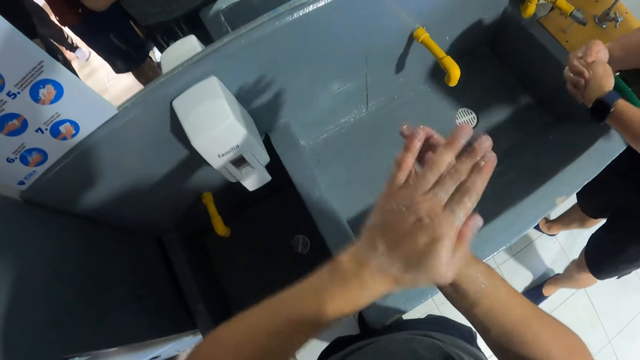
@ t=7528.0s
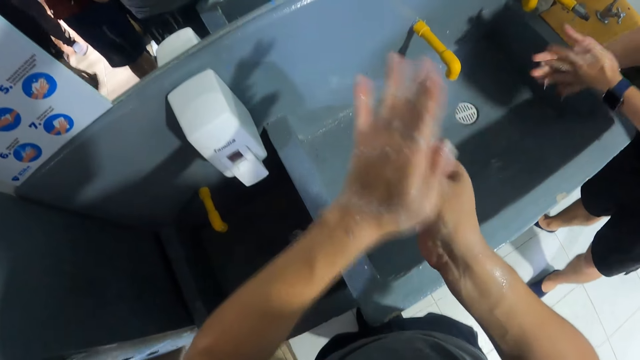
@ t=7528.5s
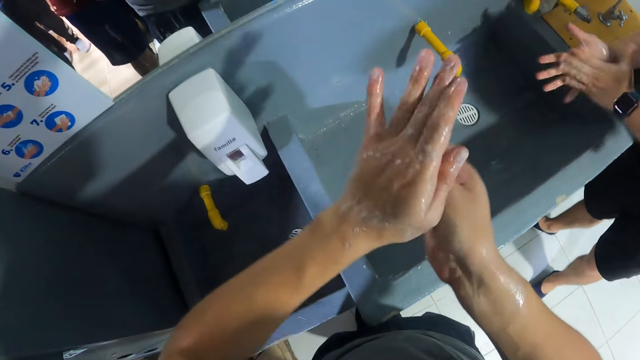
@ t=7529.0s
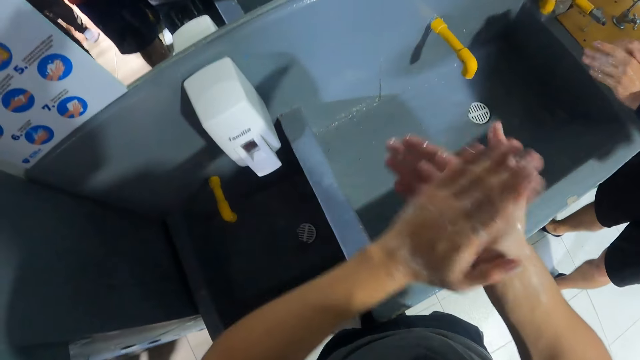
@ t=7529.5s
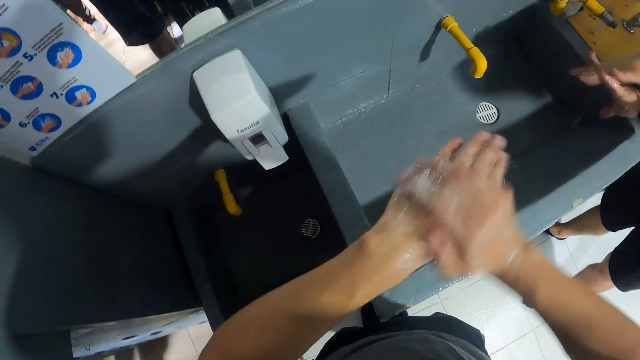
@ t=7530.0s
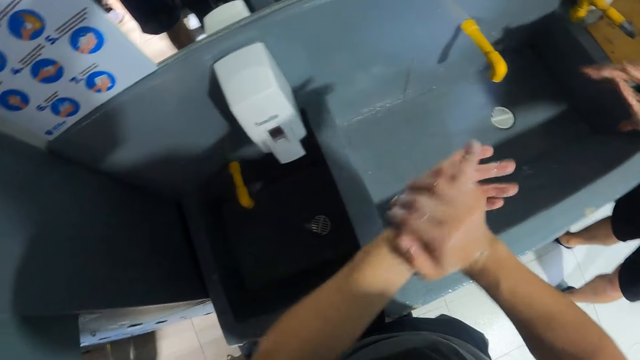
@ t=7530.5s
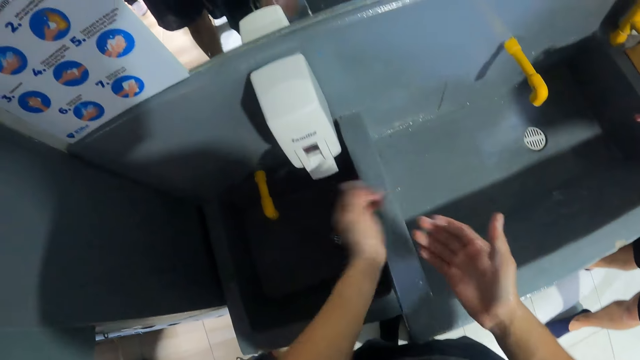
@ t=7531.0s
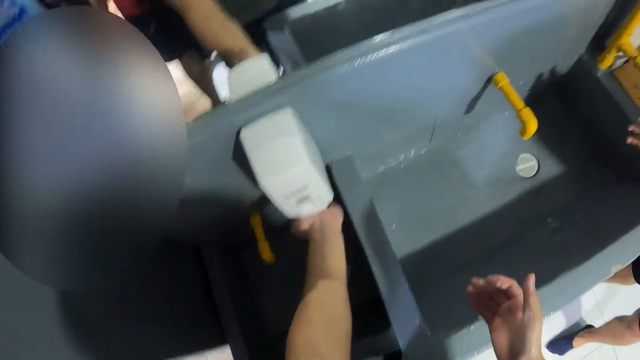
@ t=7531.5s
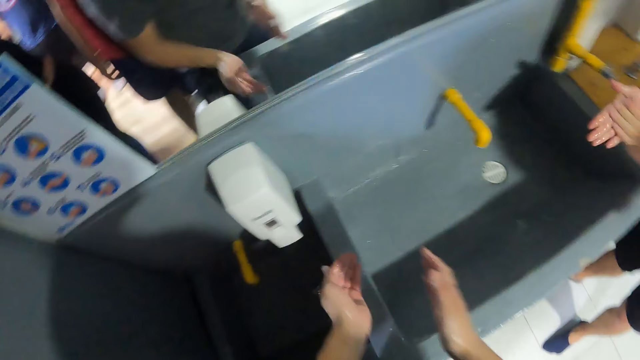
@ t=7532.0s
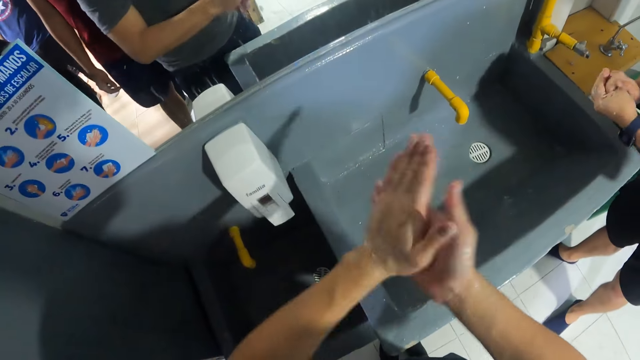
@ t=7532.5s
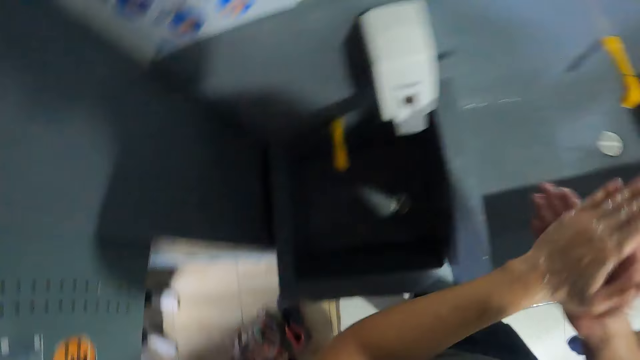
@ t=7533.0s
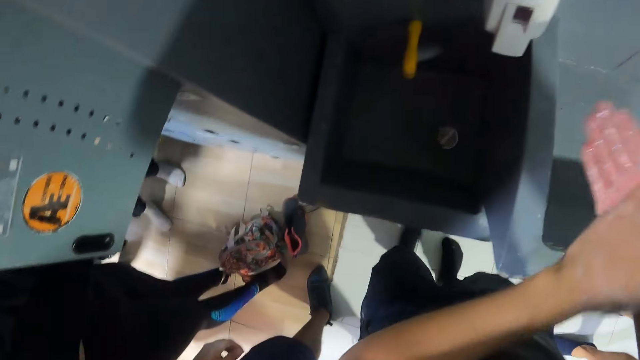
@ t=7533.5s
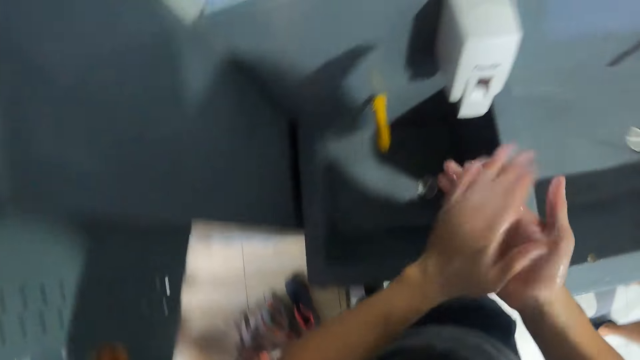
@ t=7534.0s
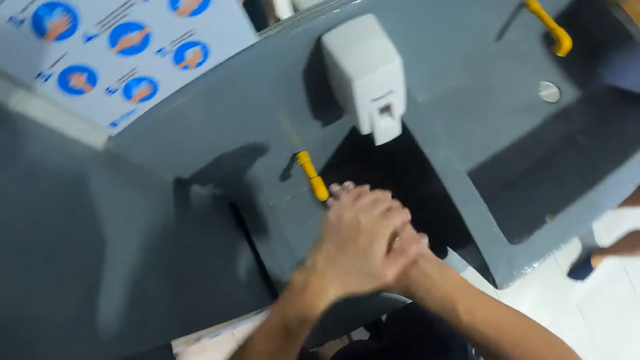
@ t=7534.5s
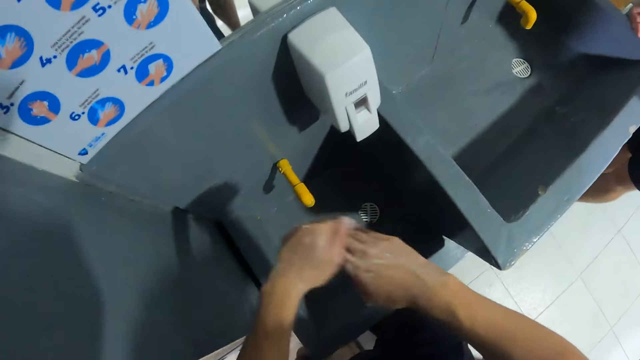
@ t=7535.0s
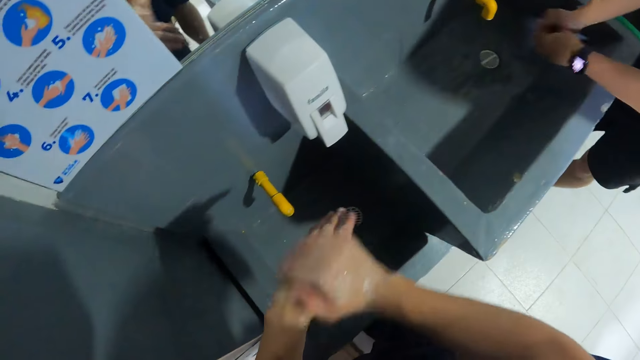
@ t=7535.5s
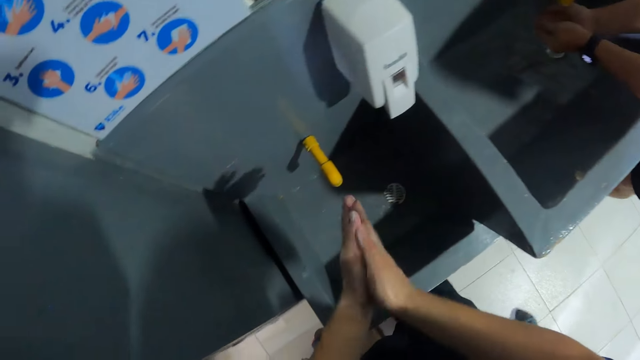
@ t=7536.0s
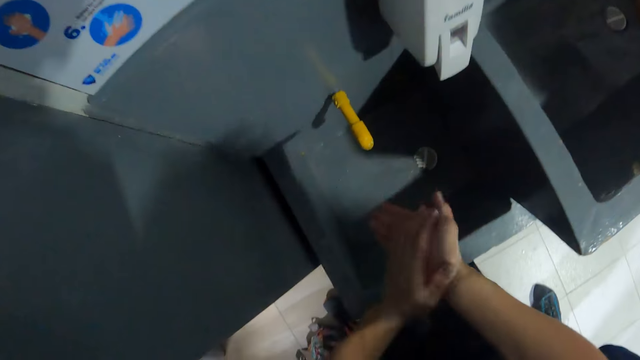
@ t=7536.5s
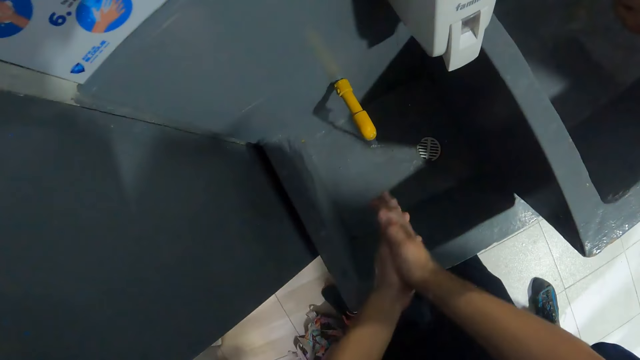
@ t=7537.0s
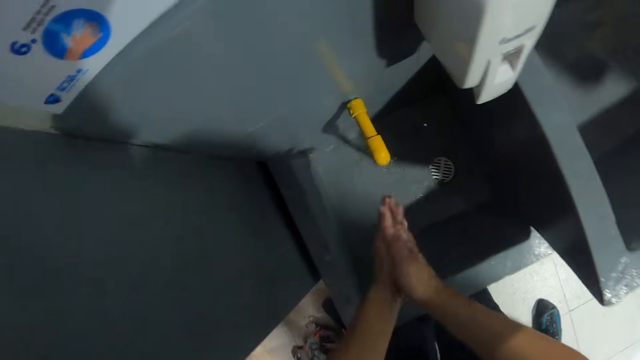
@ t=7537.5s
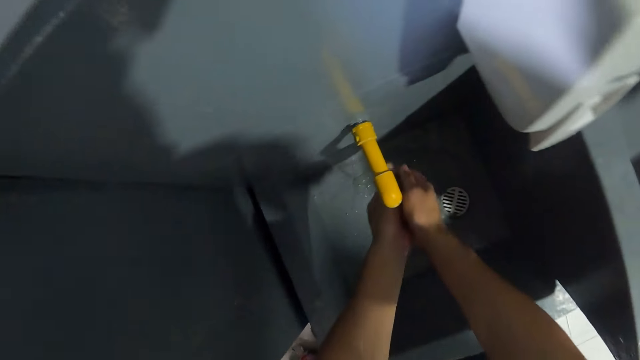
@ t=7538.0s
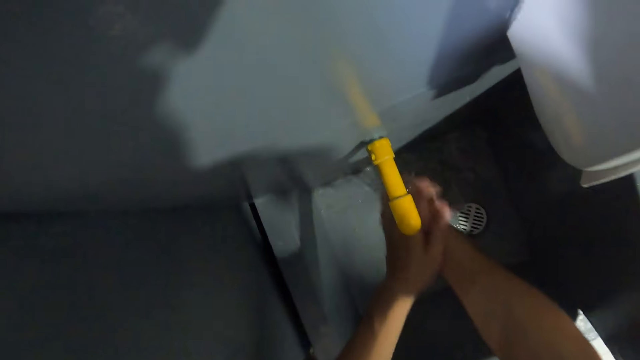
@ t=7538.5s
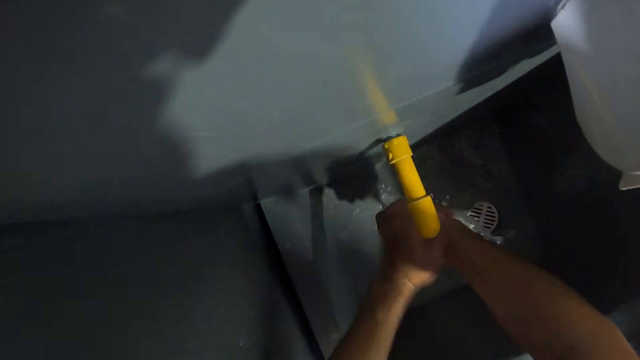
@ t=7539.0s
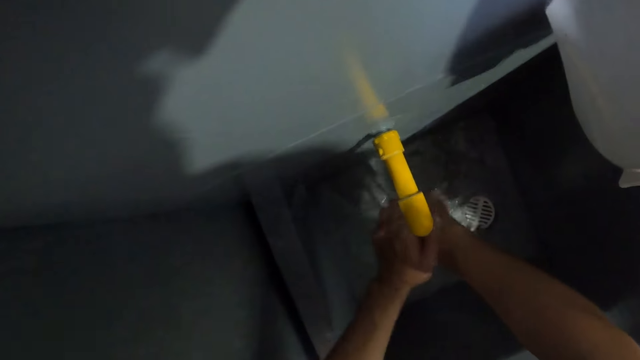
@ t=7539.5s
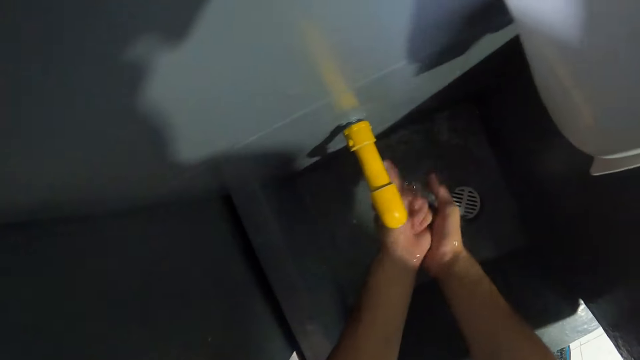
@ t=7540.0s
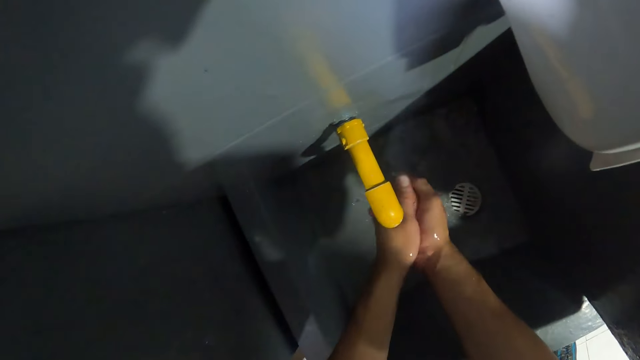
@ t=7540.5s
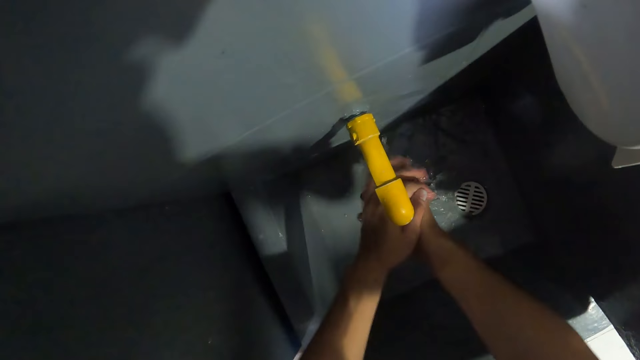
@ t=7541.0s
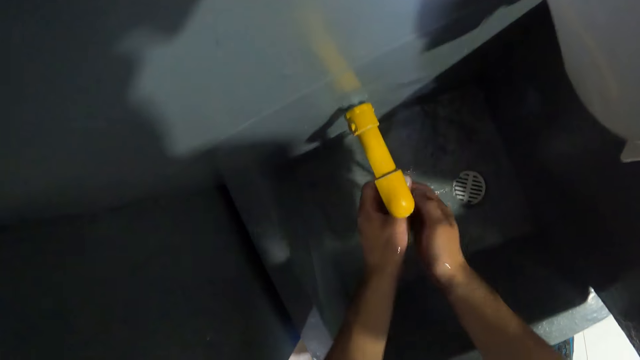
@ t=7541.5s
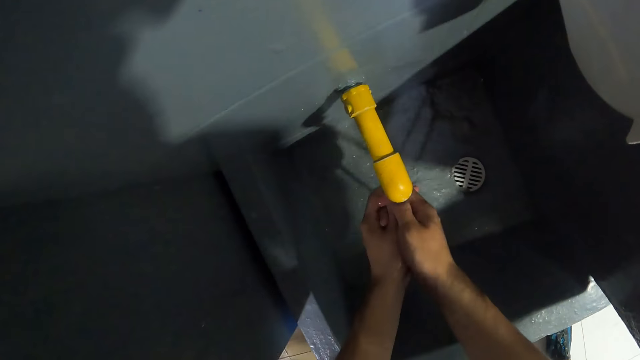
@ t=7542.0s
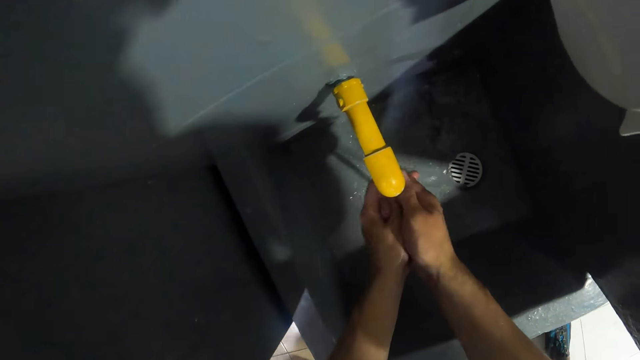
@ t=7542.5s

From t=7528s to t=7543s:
The camera wearer takes the soap from the soap dispenser with his left hand. He applies the soap on the hands. He rubs the soap in his left hand on his right hand. The man rinses his hands with water from the tap. The camera wearer rinses his hands with water from the tap.

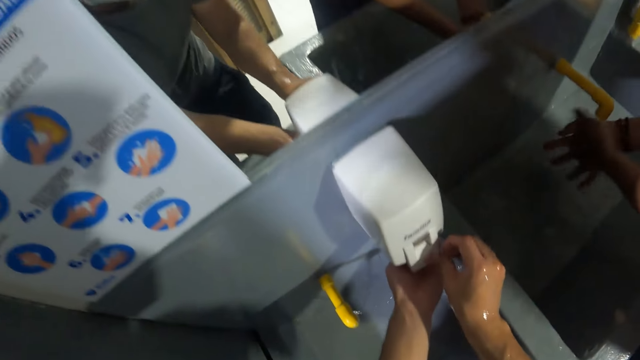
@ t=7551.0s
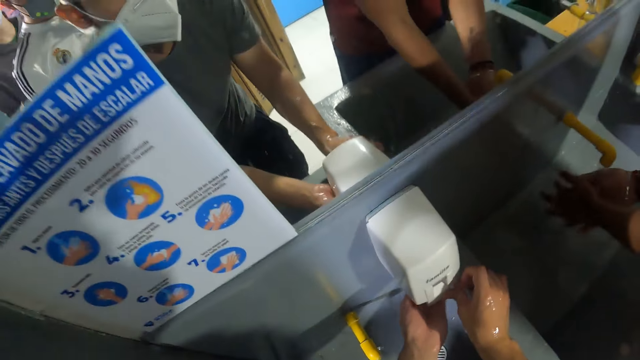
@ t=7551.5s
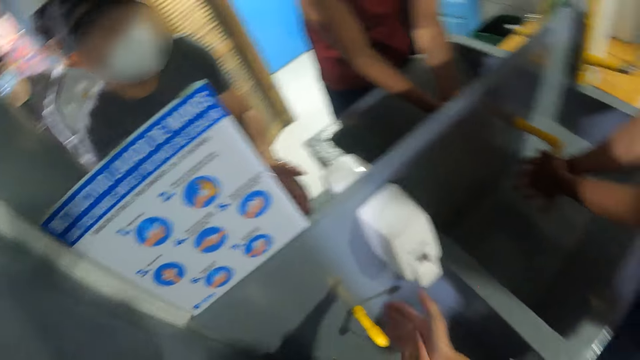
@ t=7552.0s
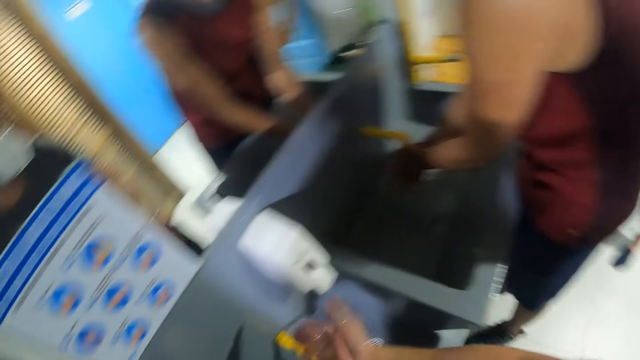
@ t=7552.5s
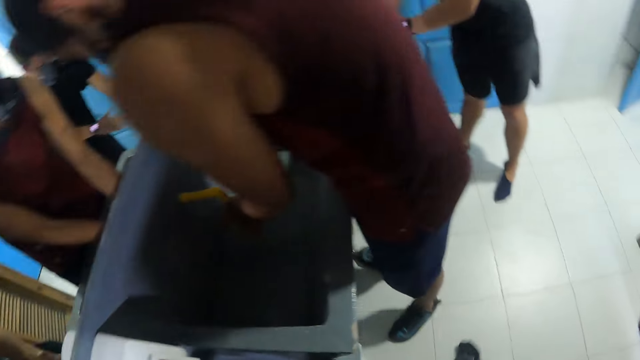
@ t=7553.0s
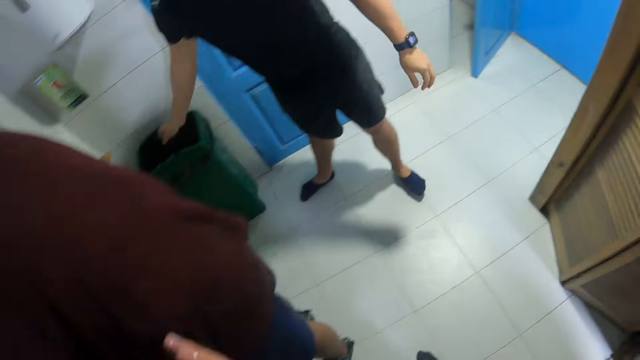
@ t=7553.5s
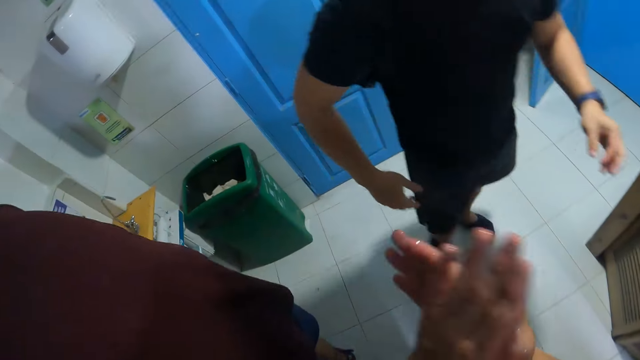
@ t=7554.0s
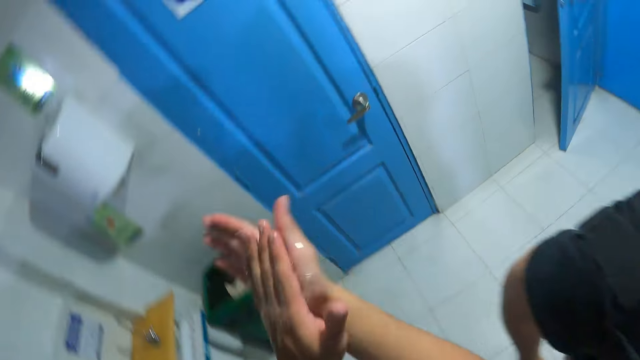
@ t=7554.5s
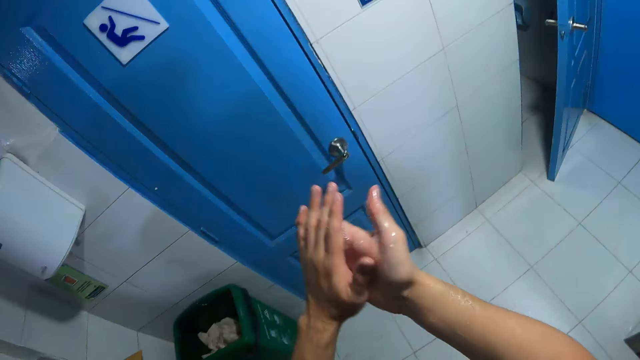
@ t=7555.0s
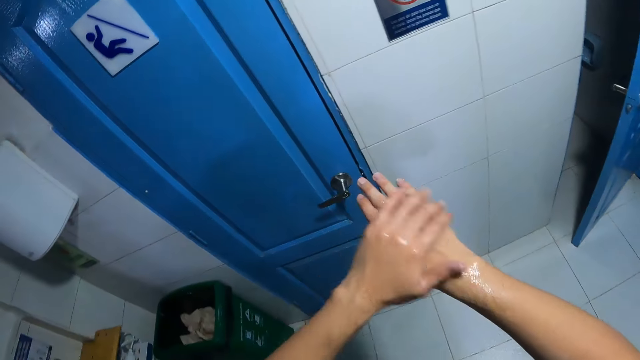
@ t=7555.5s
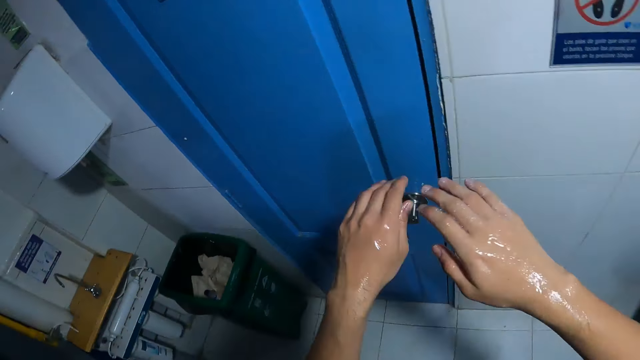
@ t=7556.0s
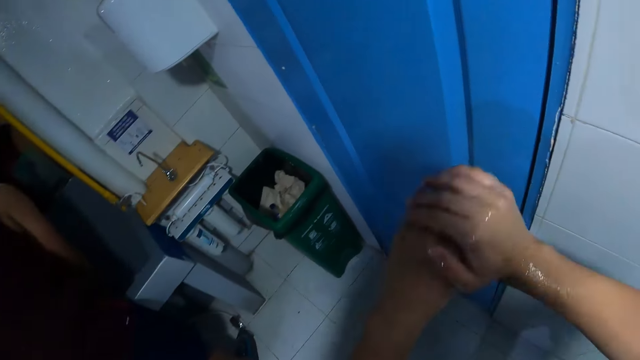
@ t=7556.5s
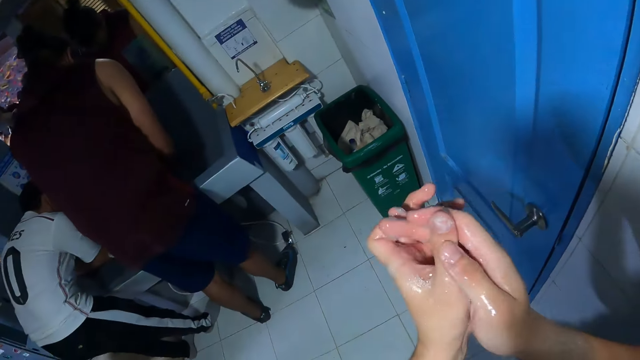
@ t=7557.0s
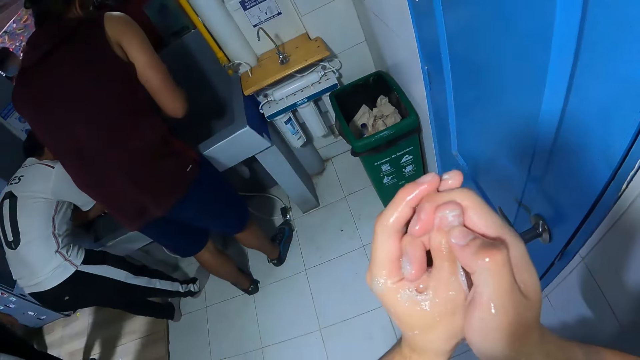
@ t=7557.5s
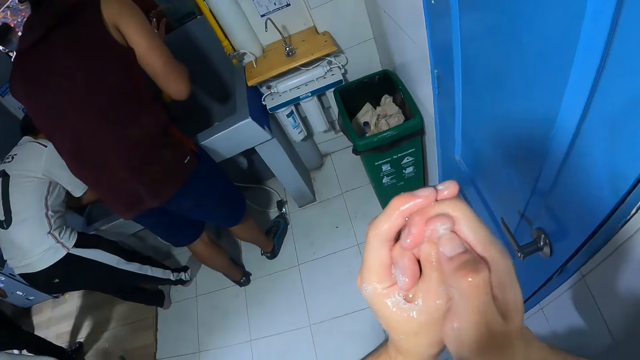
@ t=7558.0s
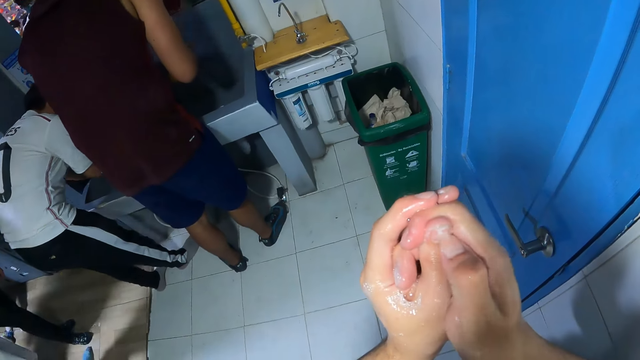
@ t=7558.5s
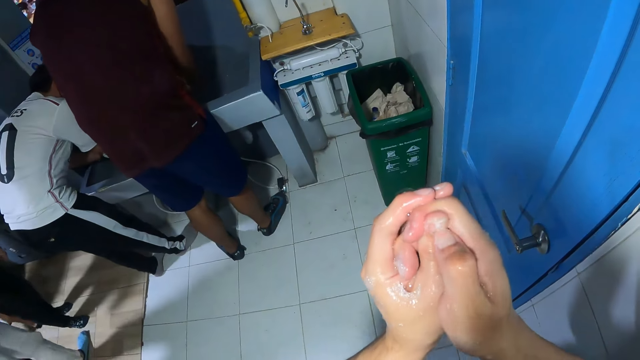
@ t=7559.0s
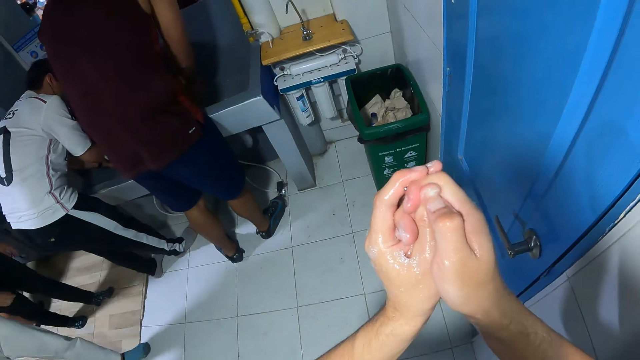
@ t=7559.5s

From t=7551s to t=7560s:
The camera wearer takes soap from the soap dispenser with both hands. The man rinses his hands with water from the tap. The camera wearer applies the soap on the hands. Another man throws a tissue into a trash can with his right hand. The camera wearer rubs the soap in his hands together. Another man washes his hands under the tap.
